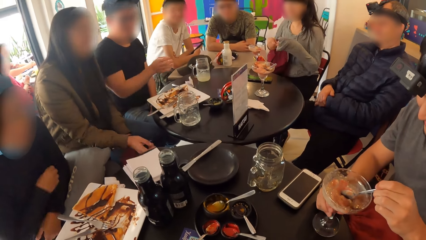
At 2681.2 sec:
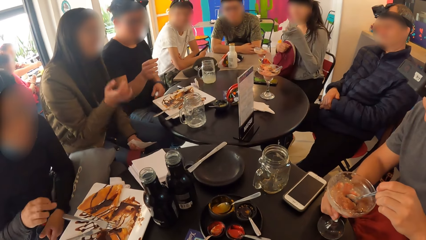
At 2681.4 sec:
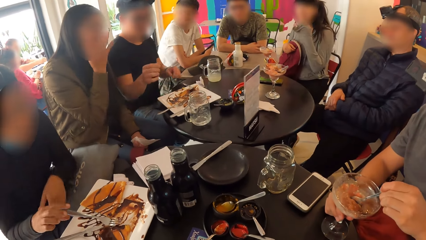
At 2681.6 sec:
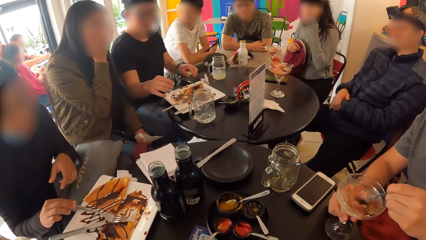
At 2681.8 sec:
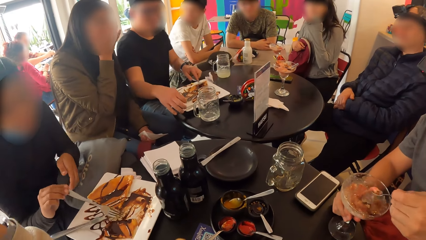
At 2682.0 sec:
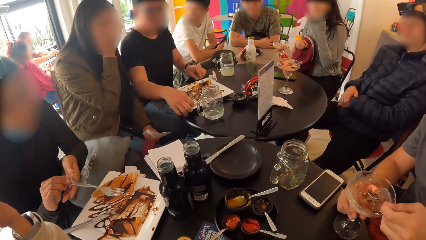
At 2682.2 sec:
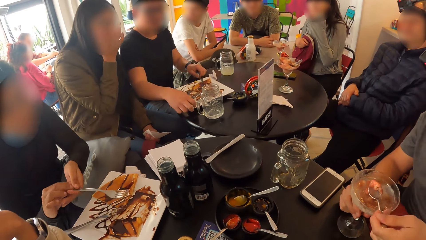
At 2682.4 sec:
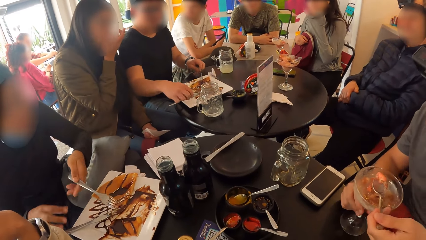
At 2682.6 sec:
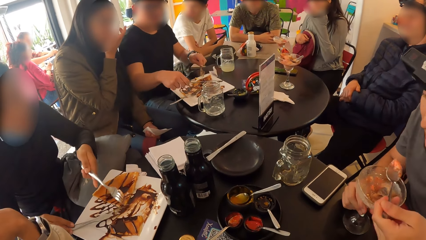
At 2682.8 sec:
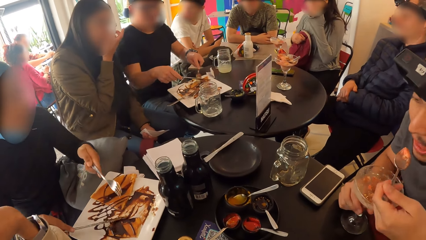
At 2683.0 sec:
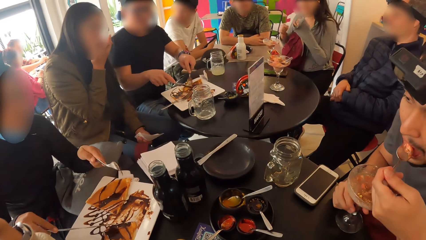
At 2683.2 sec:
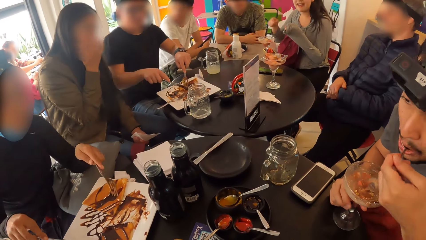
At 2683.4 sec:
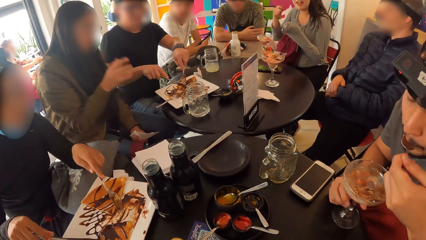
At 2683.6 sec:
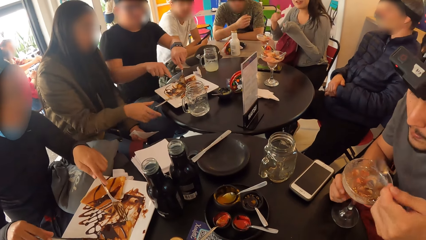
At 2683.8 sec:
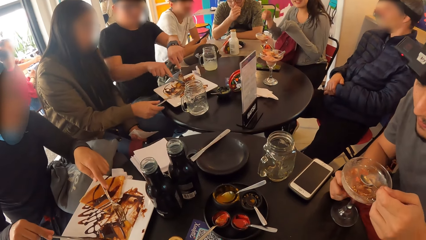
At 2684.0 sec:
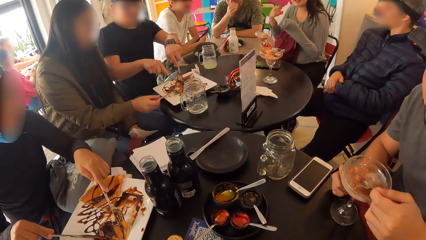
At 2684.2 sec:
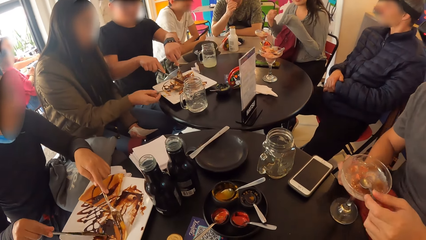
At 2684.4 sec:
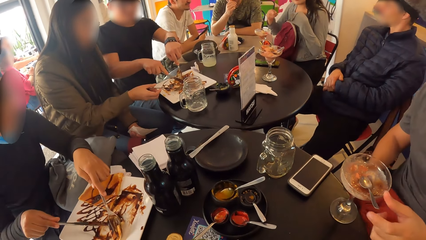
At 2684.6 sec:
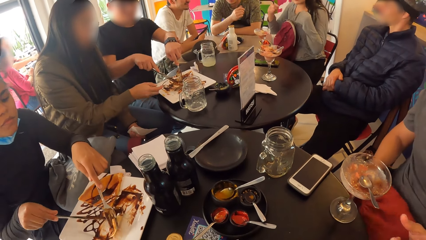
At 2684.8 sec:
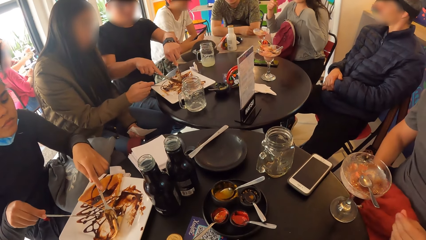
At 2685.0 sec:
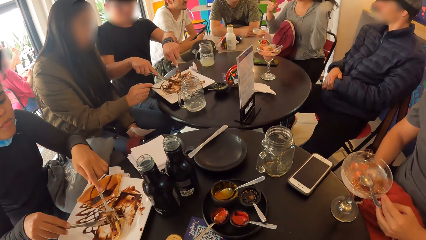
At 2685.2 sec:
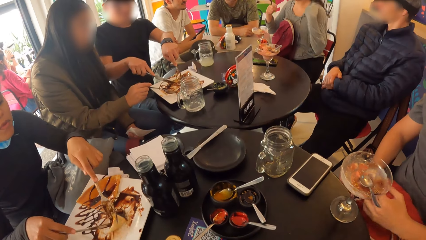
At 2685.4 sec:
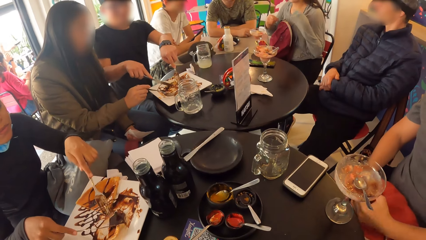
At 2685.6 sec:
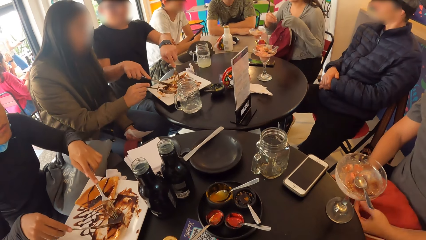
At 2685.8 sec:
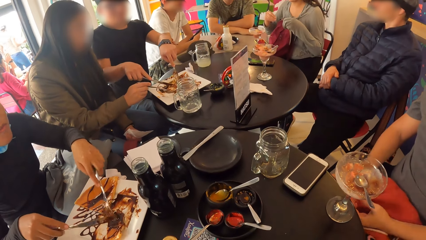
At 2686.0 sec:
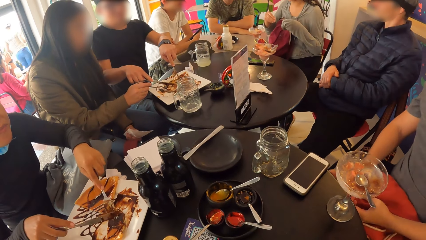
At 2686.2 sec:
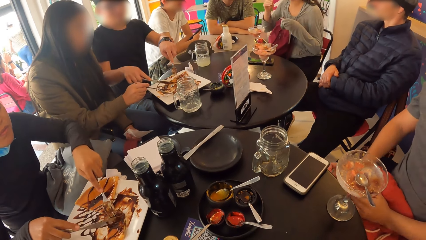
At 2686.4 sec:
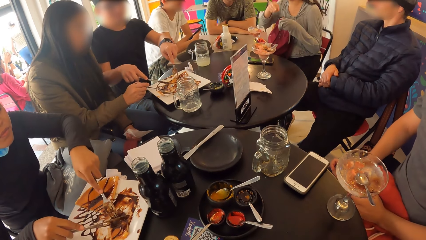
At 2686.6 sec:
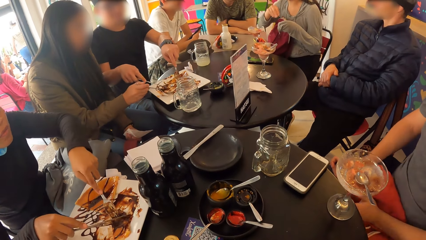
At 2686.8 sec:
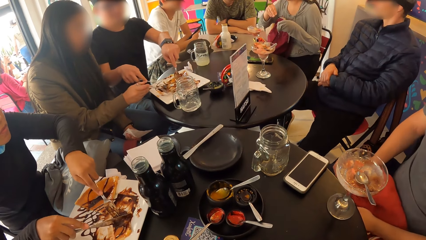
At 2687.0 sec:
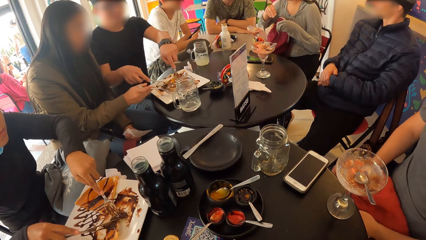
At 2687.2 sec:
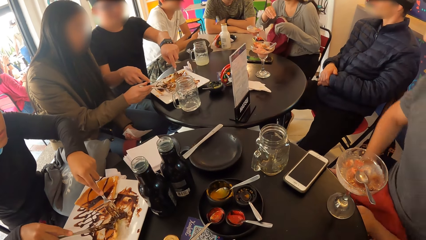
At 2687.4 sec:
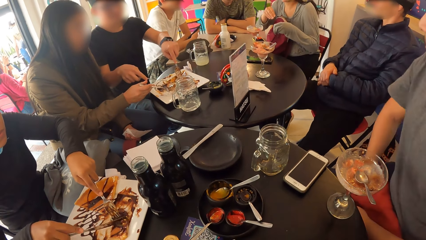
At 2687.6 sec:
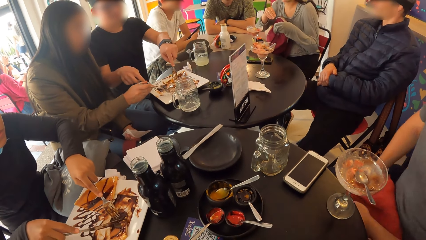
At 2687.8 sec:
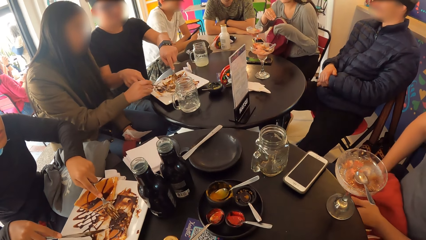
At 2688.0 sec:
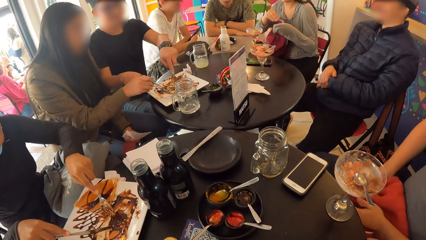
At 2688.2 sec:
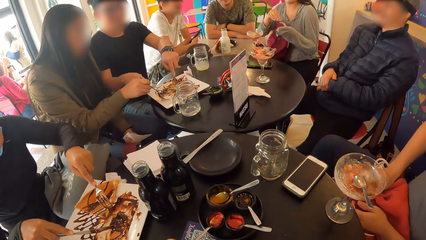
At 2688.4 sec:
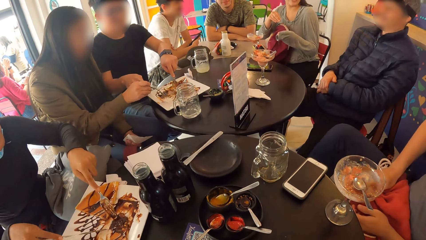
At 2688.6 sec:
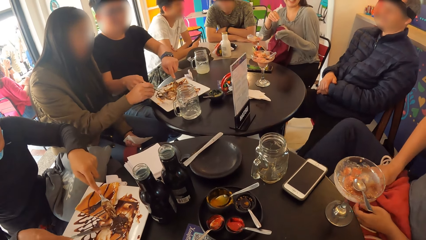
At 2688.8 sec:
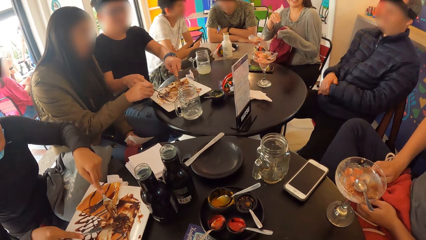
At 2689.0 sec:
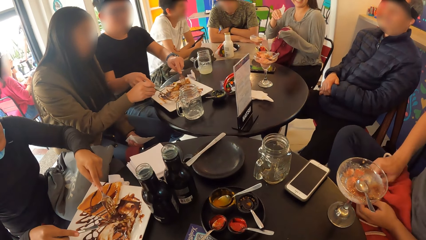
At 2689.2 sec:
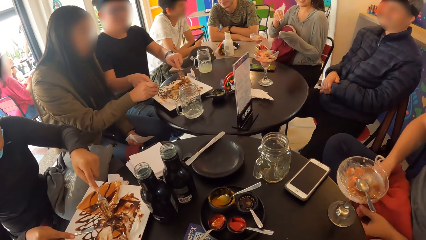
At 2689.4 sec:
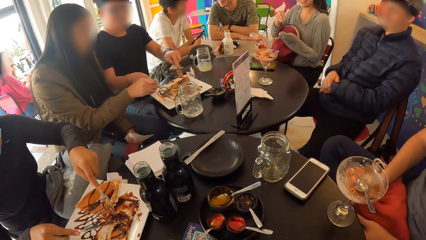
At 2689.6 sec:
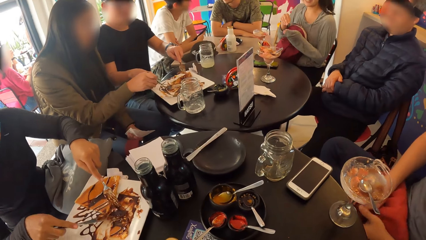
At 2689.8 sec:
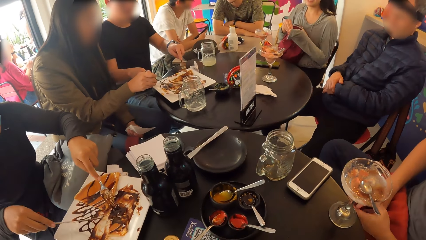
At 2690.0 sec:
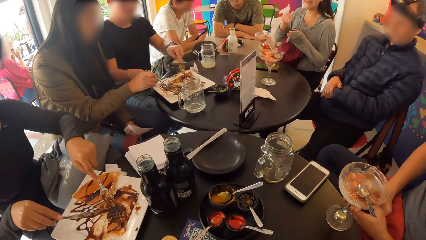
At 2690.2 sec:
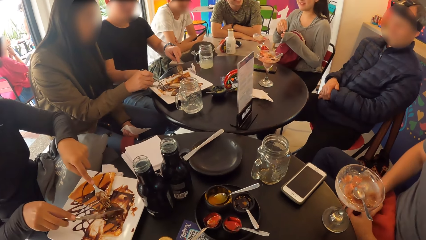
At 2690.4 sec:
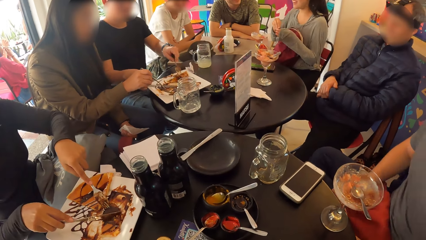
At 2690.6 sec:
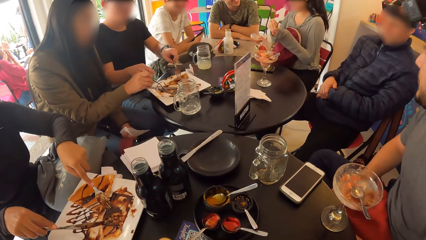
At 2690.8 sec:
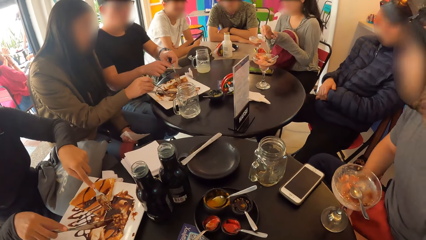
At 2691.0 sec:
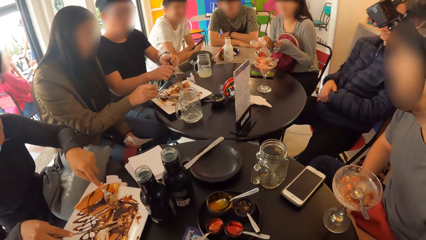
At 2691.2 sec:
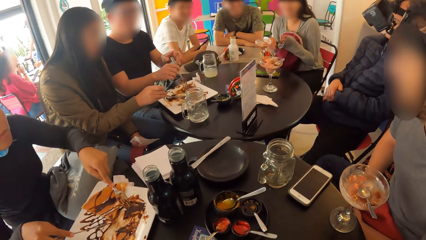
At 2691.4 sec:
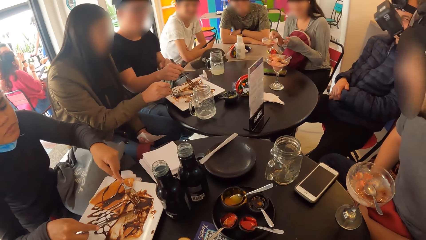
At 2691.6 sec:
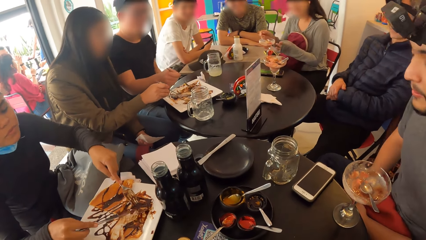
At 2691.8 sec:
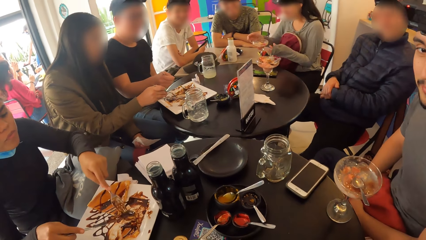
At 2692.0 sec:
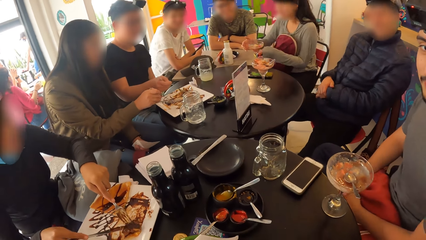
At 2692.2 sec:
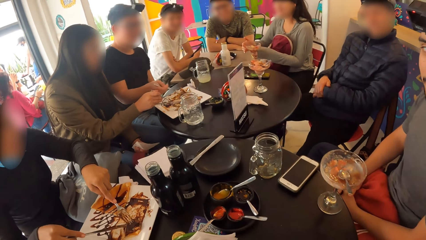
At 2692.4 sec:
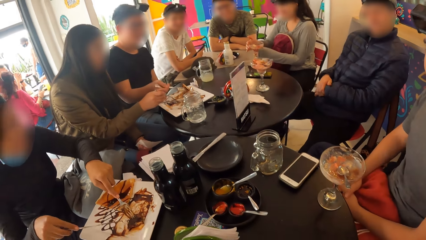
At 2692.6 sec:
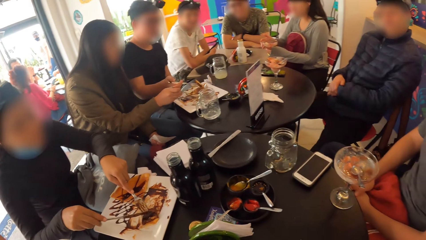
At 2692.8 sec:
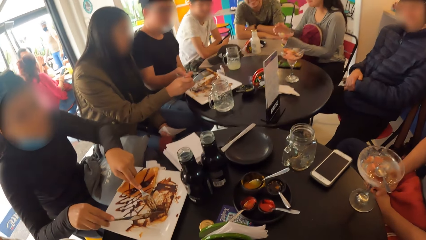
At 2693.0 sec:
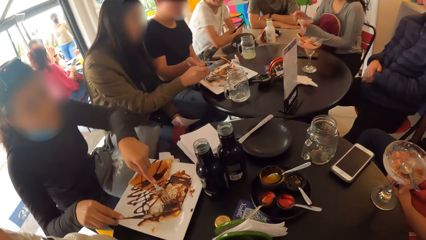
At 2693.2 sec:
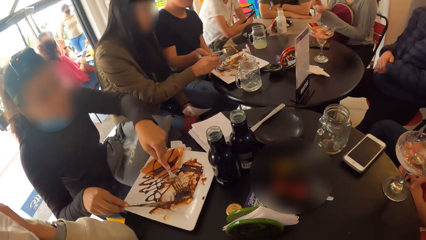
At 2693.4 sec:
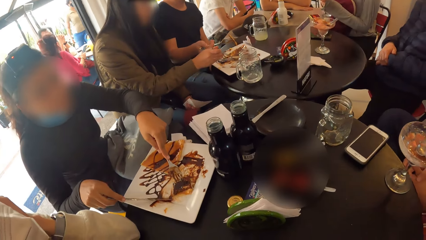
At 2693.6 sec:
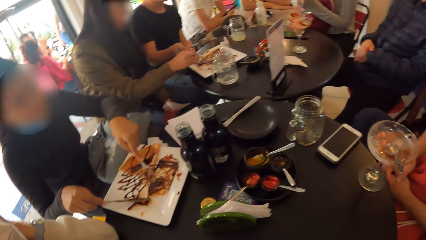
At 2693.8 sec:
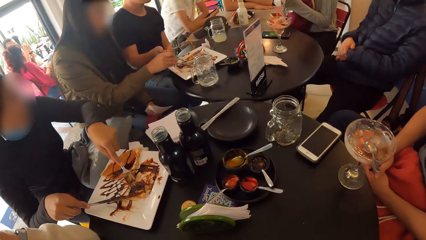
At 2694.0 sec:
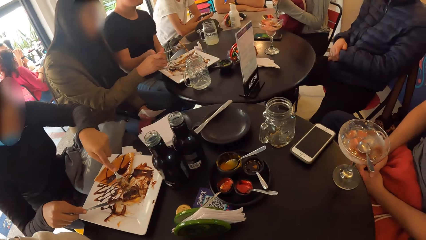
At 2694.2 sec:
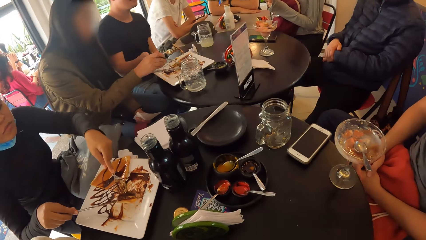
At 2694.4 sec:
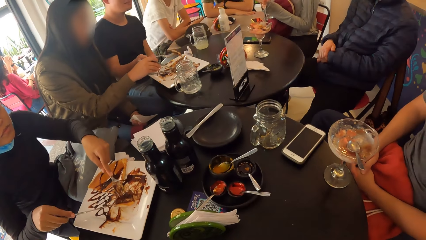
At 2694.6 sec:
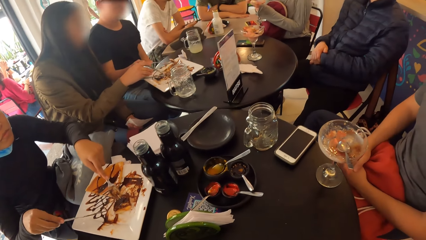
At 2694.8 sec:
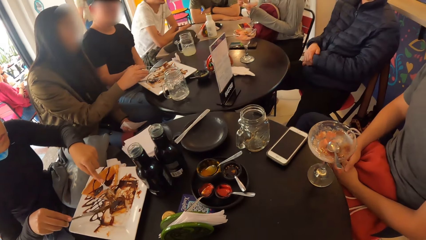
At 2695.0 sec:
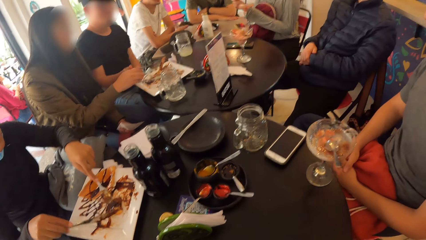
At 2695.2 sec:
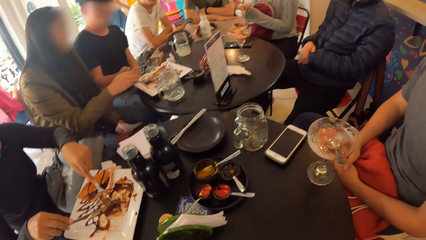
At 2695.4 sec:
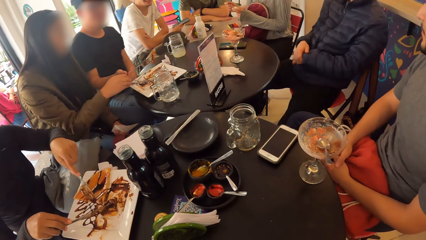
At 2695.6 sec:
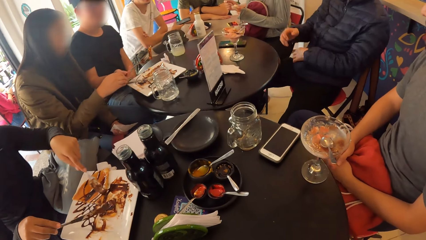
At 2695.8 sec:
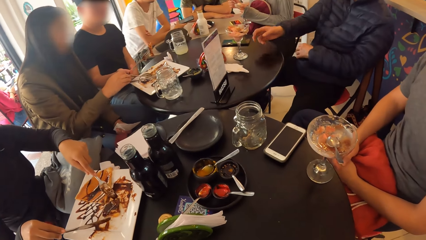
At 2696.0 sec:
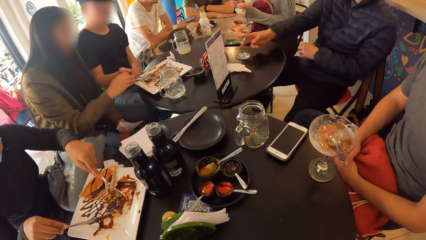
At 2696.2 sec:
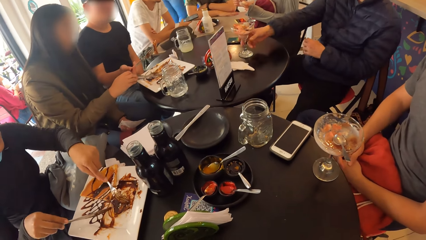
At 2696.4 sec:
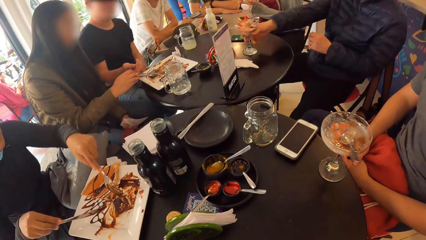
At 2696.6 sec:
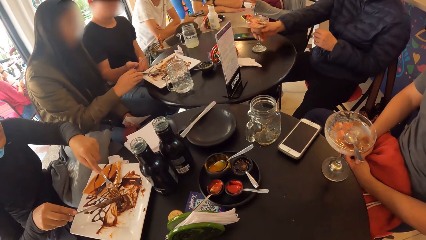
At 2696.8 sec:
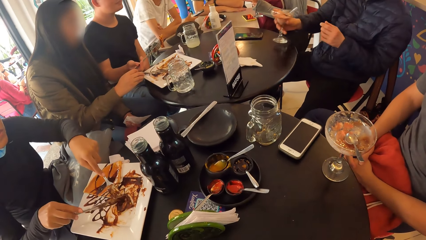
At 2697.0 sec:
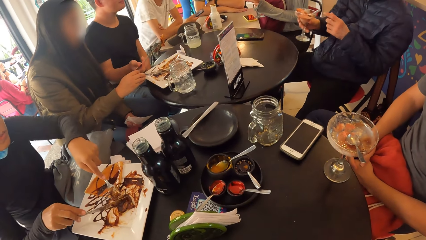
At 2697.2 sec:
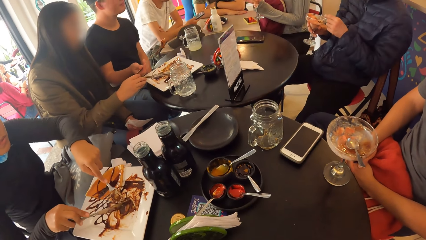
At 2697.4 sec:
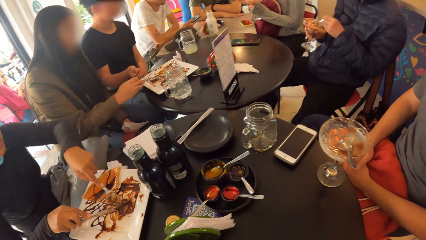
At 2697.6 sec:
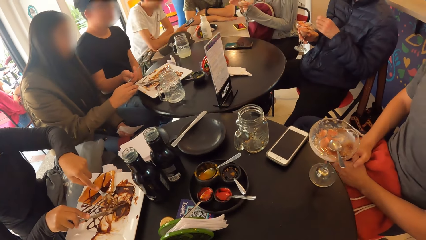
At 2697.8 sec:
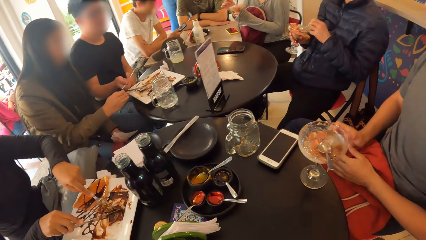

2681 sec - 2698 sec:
The first woman picks up the fork from the plate with her right hand. The other man picks up the fork from the plate with his left hand and picks up the knife from the plate with his right hand. The first woman passes the fork from her right hand to her left hand and picks up the knife from the plate with her right hand. The other man cuts the pie on the plate with the fork in his left hand and the knife in his right hand. The first man eats the ice cream on the spoon in his left hand. The other woman picks up the fork from the plate with her right hand. The first woman cuts the pie on the plate with the fork in her left hand and the knife in her right hand. The first man drops the spoon in his left hand on the cup of ice cream. The other man drops the knife in his right hand on the plate and passes the fork from his left hand to his right hand.
